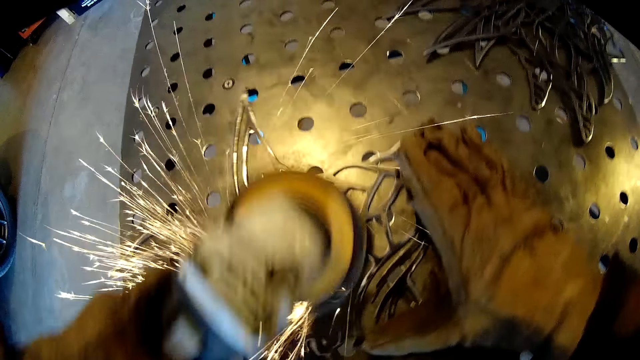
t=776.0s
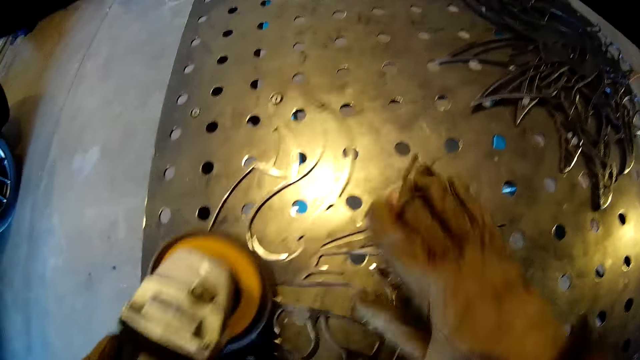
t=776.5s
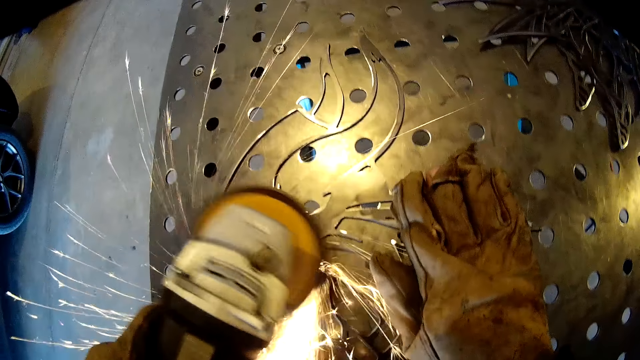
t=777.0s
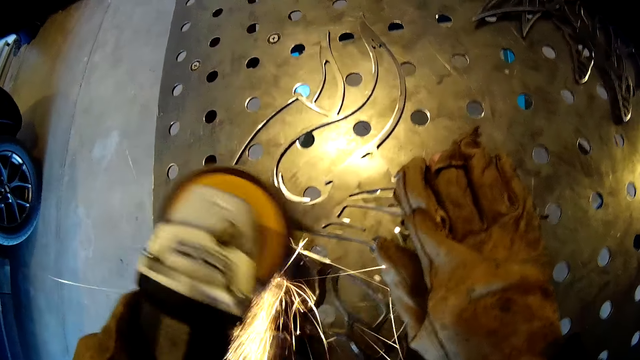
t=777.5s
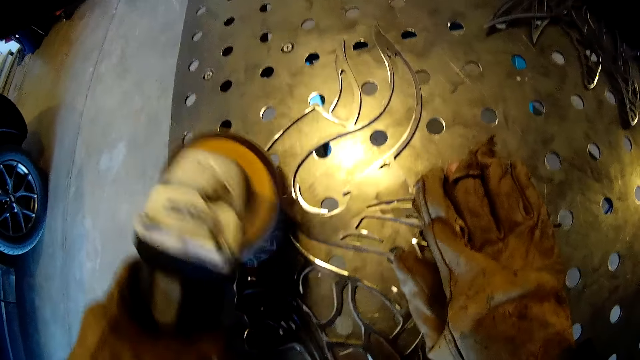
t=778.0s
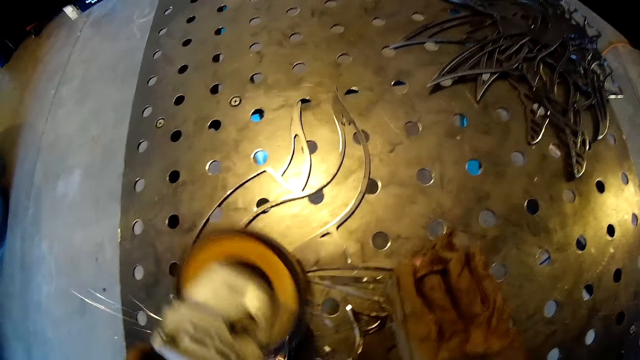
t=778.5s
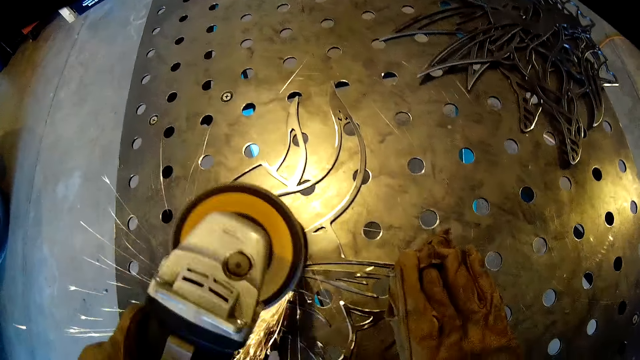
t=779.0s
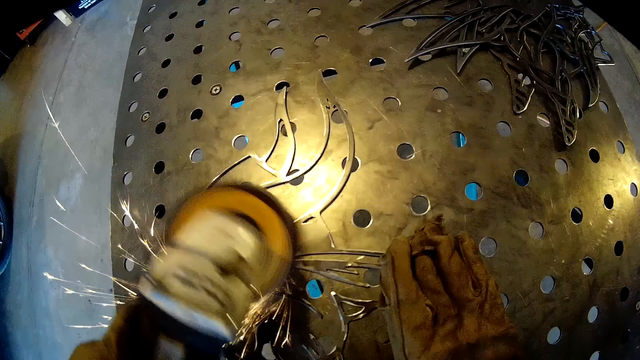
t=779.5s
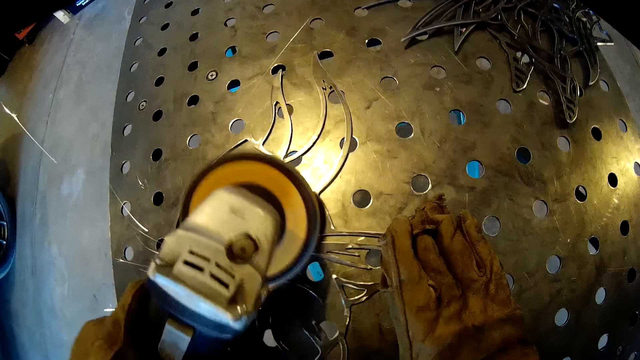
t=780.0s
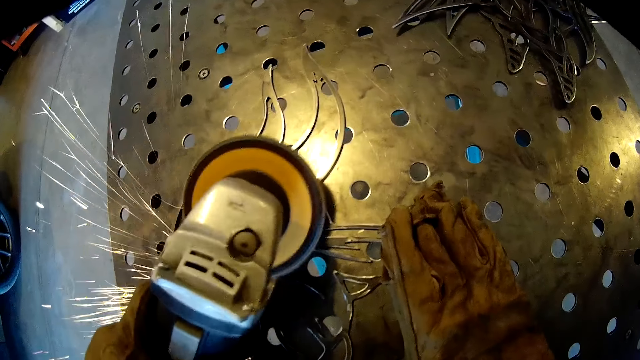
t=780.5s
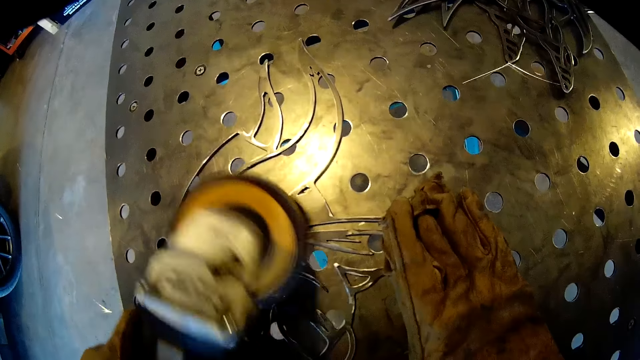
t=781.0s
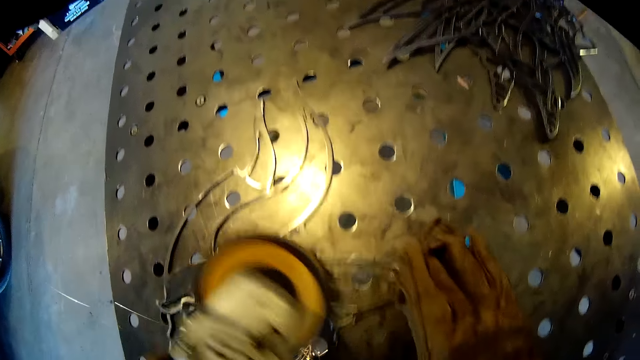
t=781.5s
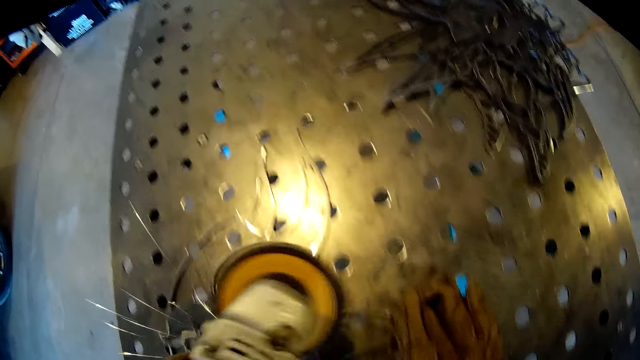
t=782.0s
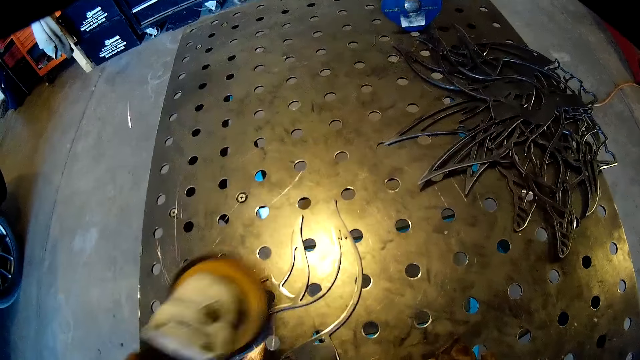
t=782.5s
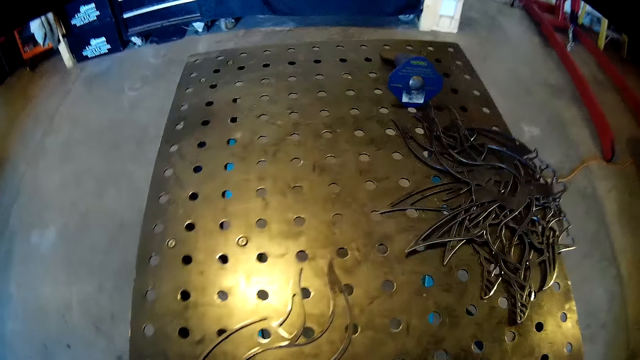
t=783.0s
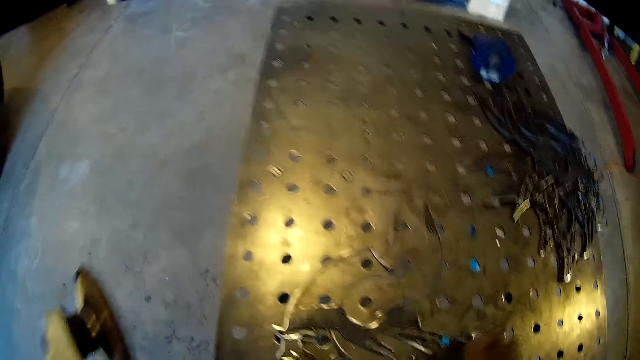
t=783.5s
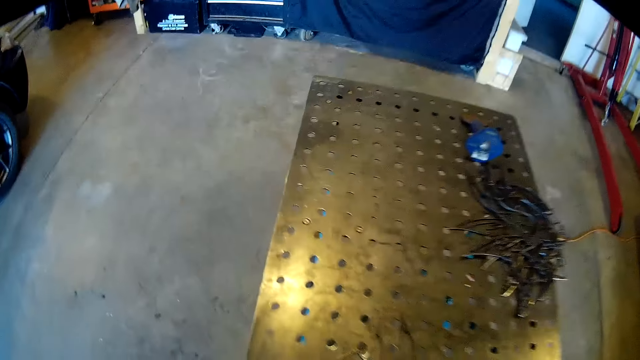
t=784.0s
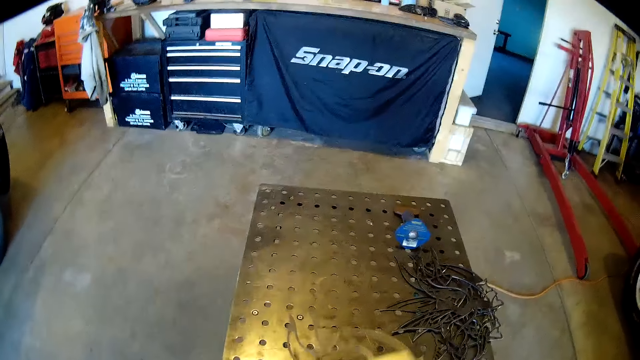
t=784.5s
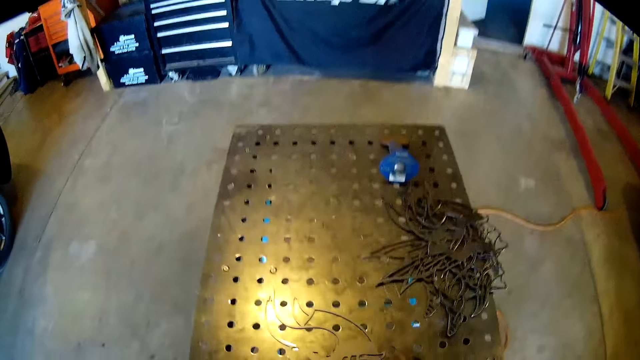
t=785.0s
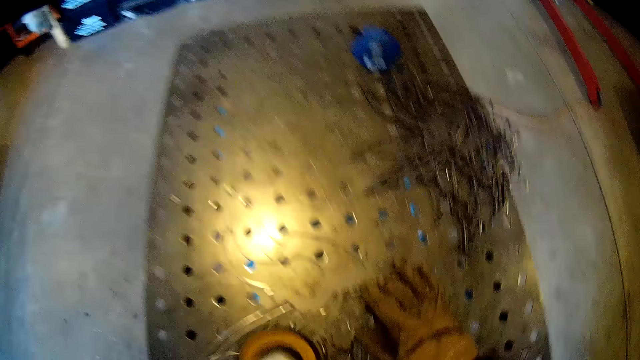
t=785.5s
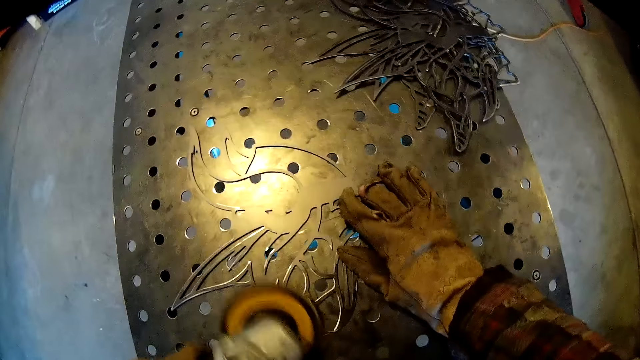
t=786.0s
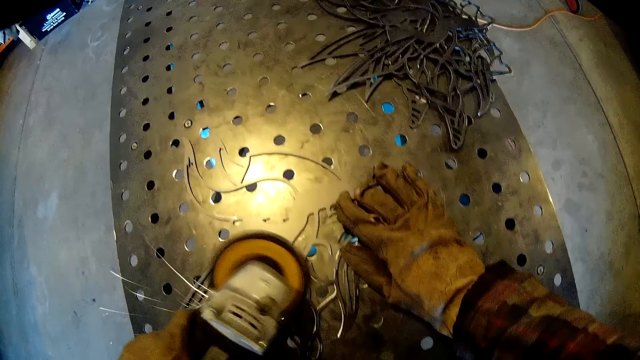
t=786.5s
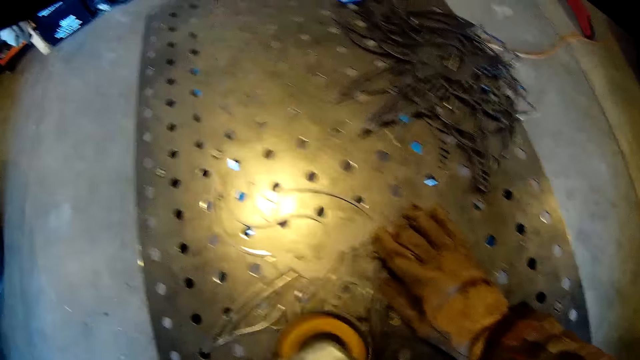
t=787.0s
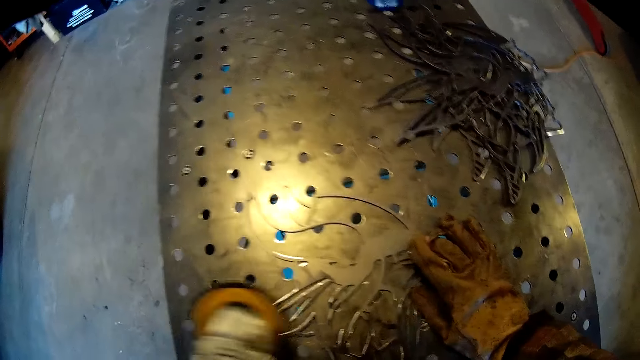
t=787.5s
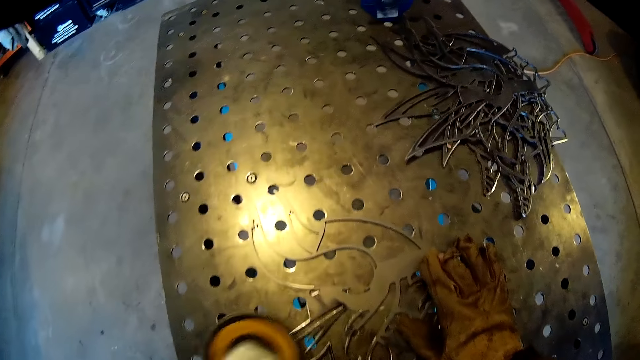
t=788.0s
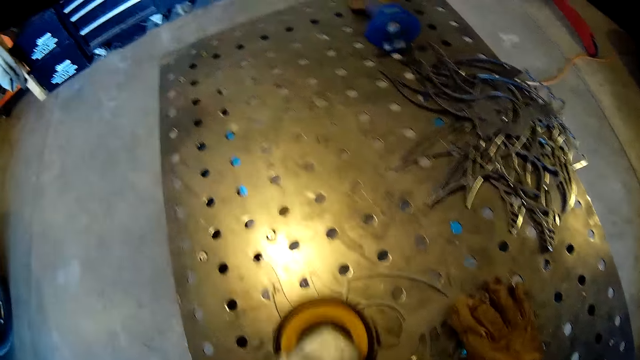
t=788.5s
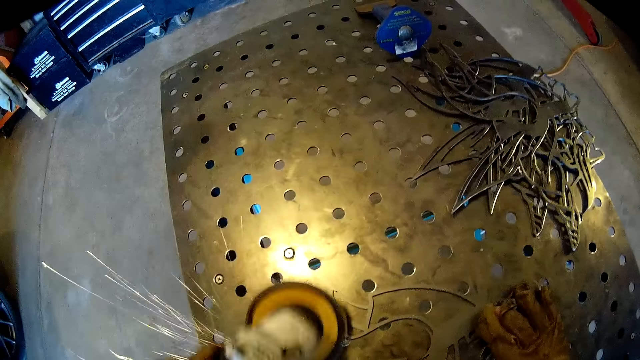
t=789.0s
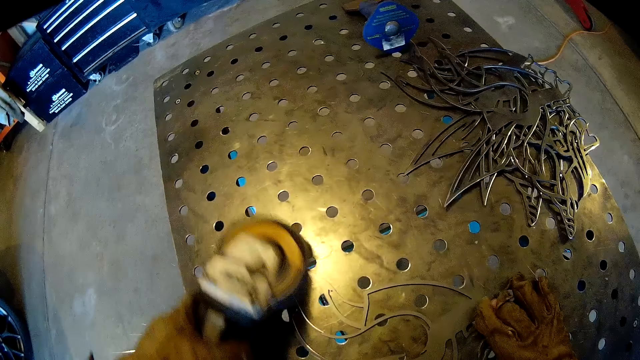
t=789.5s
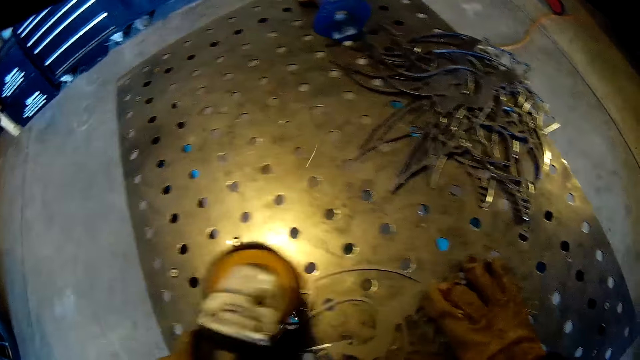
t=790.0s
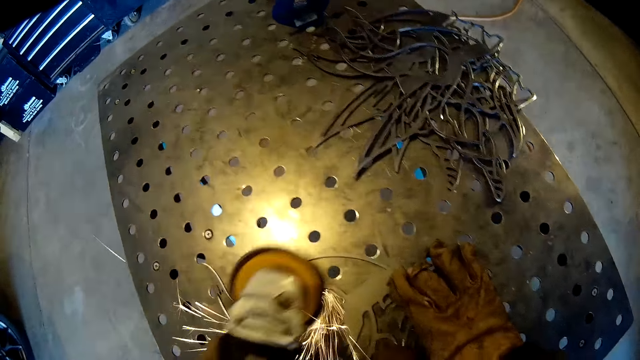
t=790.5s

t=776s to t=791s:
The camera wearer turns the wrought iron design on the metal table with his gloved right hand. He finishes the wrought iron design on the metal table in the workshop with the grinder in his gloved left hand. He turns over the wrought iron design on the metal table with his gloved right hand. He finishes the wrought iron design on the metal table in the workshop with the grinder in his gloved left hand.

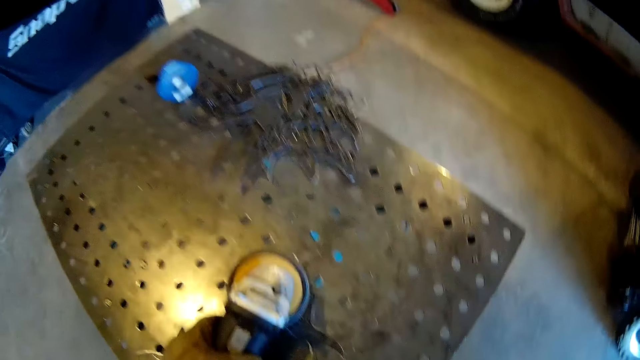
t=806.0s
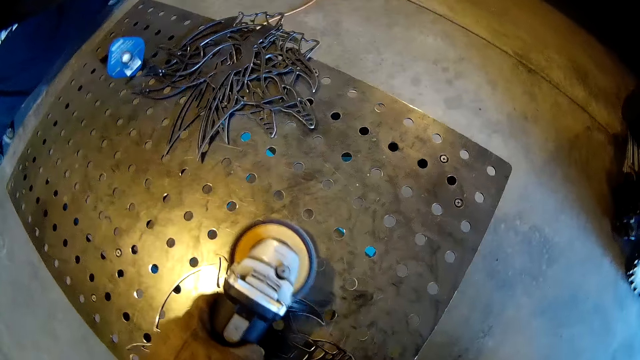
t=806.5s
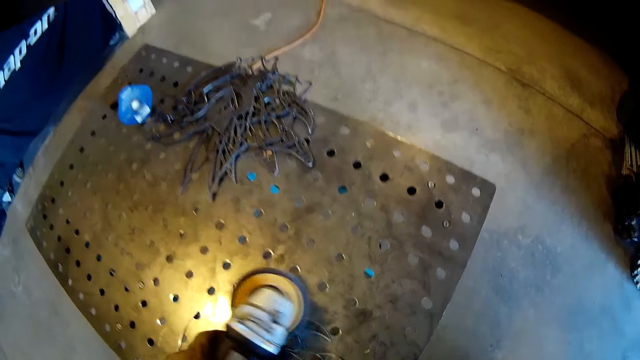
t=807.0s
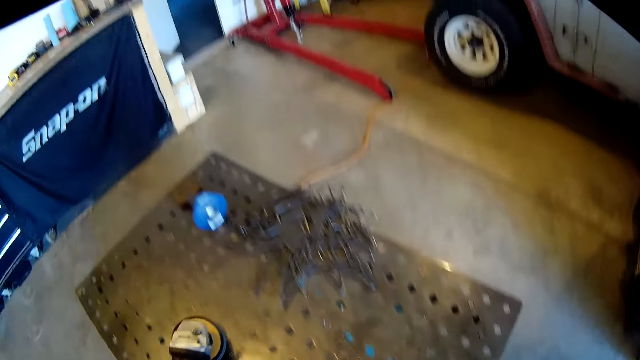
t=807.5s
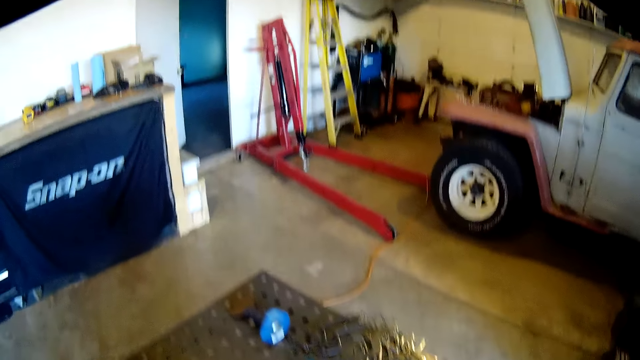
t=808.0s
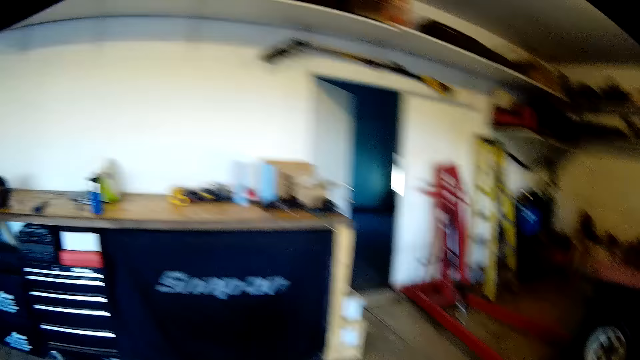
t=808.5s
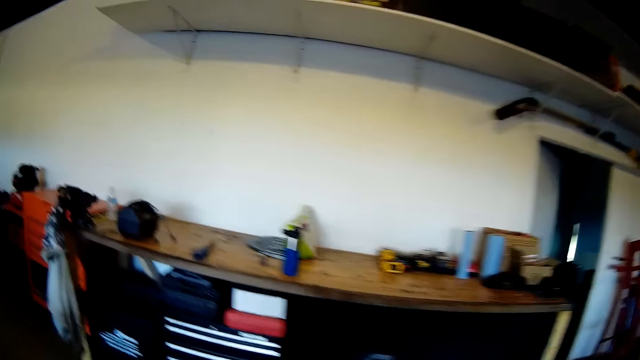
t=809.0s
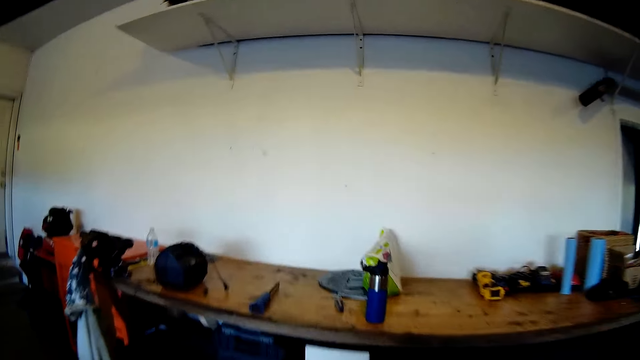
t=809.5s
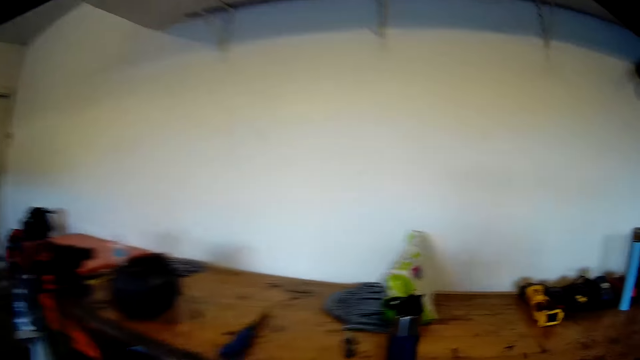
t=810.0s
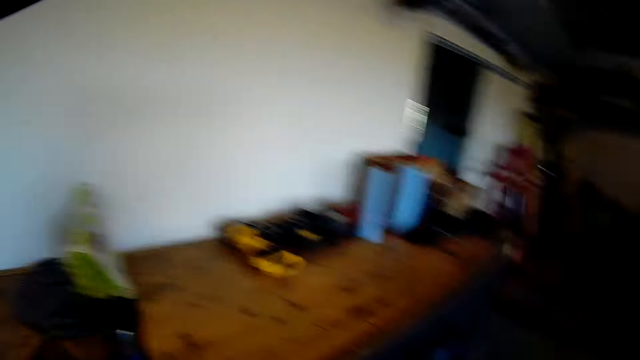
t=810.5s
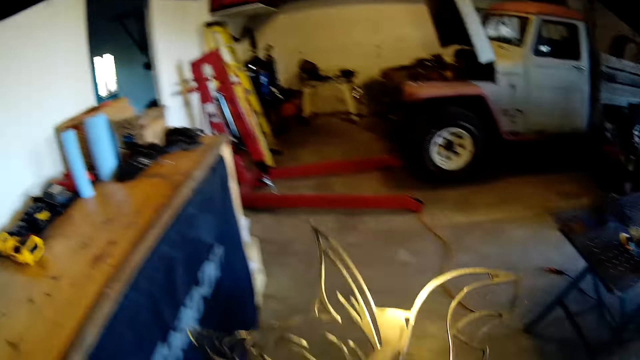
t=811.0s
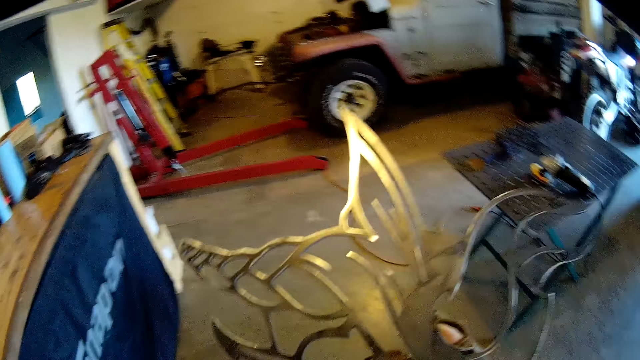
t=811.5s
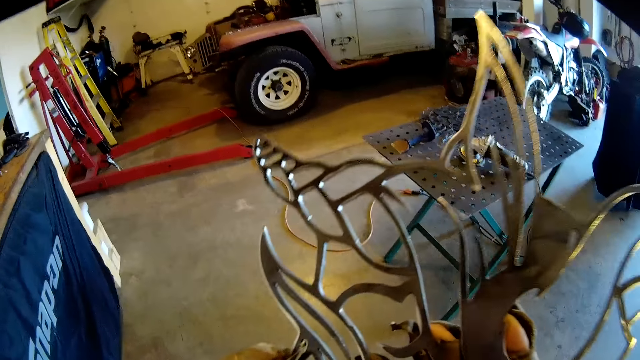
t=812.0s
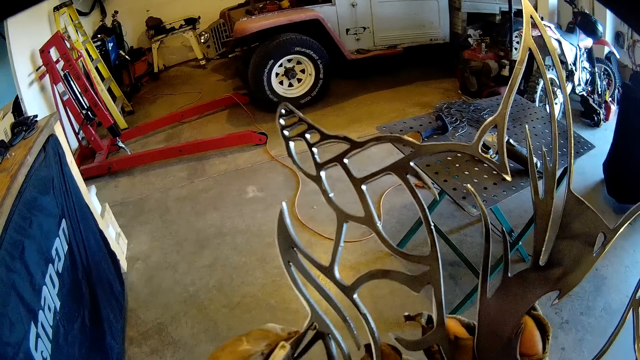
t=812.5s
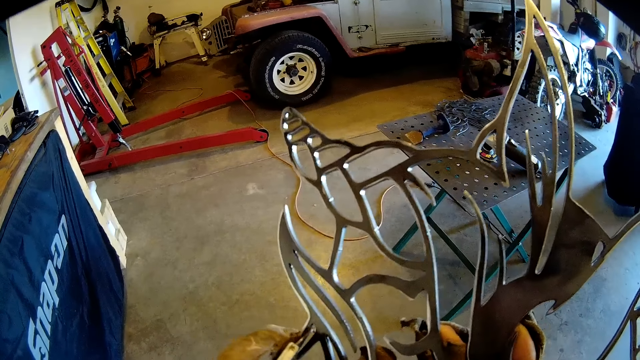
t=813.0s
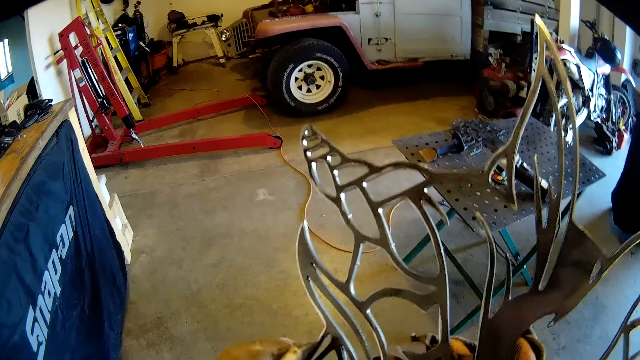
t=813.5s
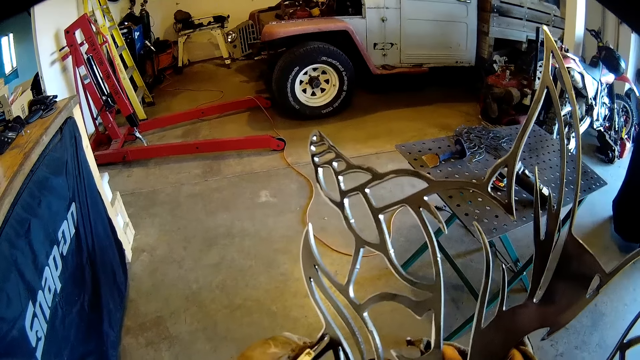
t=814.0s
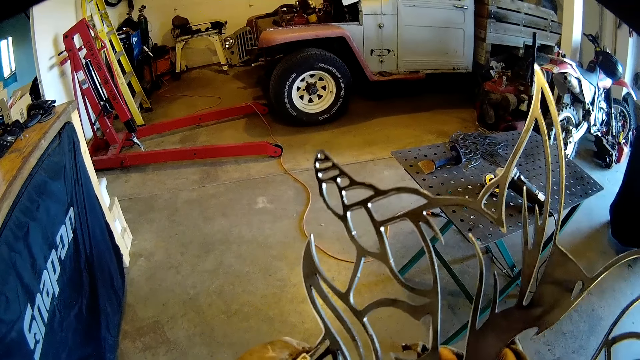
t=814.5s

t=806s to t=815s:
The camera wearer places the grinder in his gloved left hand on the metal table. He holds the wrought iron design with his gloved right hand. He cleans the wrought iron design in his right hand with a metal in his left hand.
